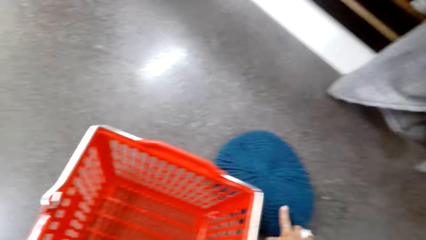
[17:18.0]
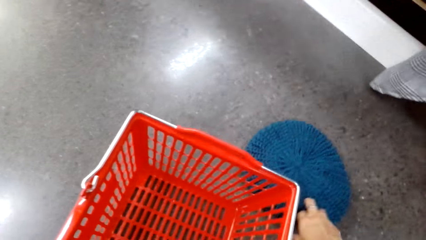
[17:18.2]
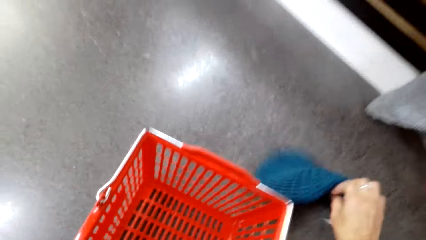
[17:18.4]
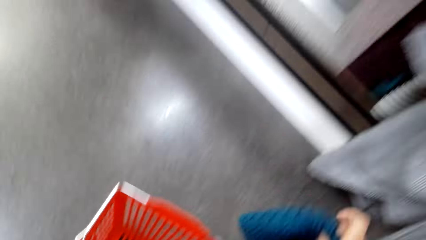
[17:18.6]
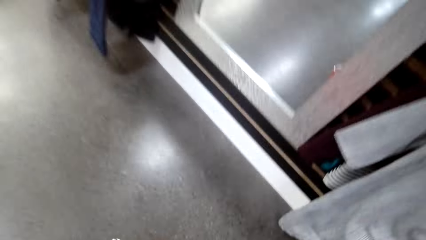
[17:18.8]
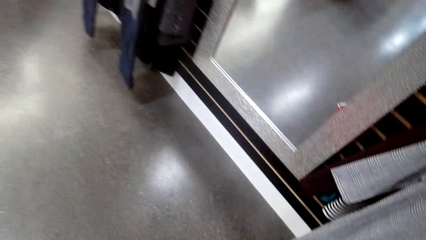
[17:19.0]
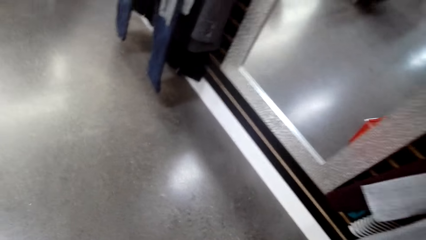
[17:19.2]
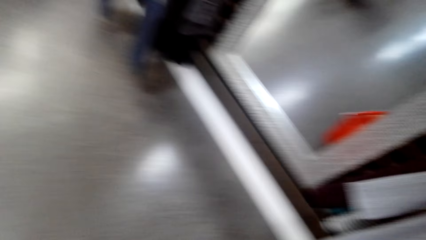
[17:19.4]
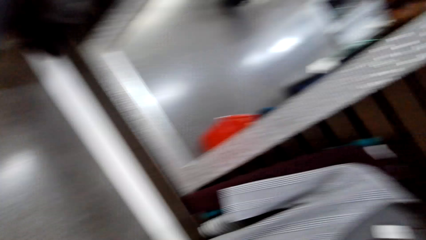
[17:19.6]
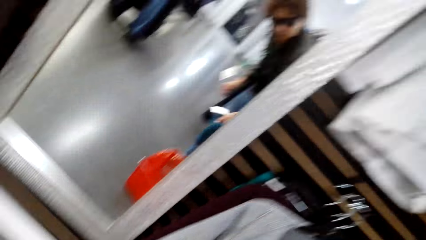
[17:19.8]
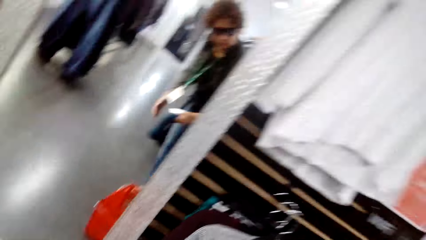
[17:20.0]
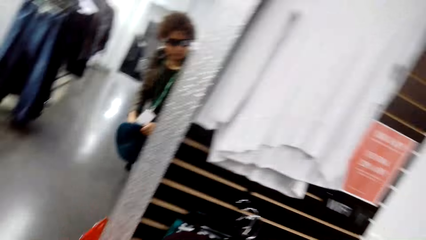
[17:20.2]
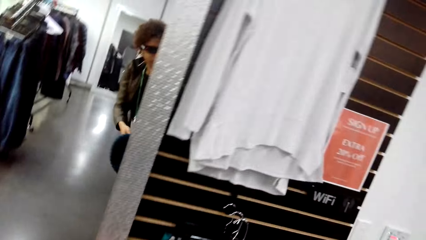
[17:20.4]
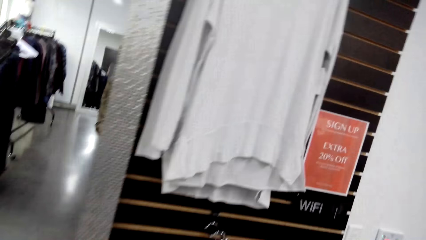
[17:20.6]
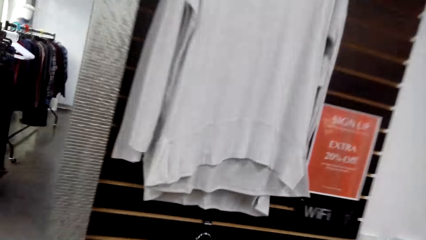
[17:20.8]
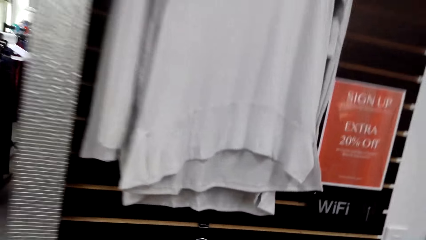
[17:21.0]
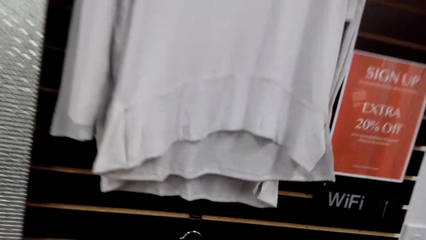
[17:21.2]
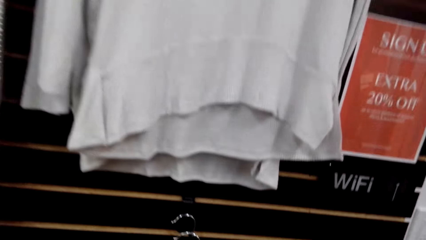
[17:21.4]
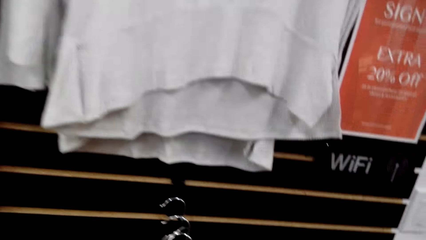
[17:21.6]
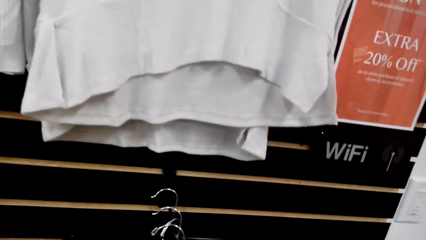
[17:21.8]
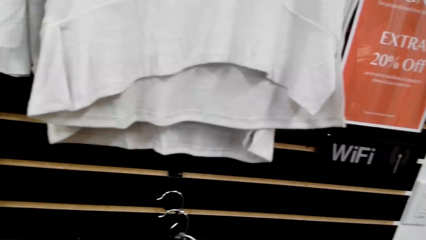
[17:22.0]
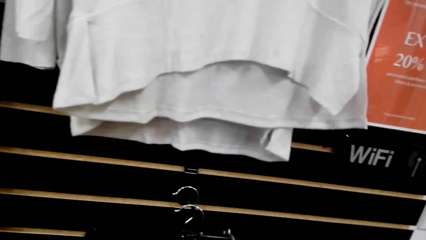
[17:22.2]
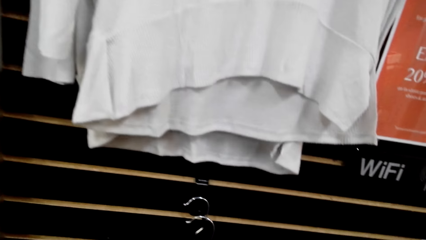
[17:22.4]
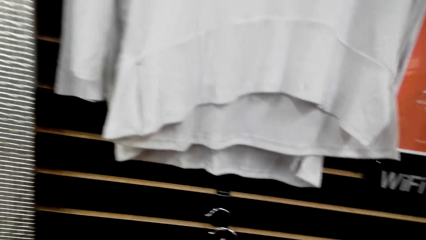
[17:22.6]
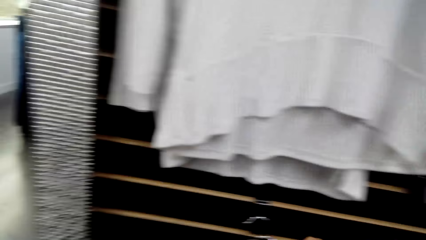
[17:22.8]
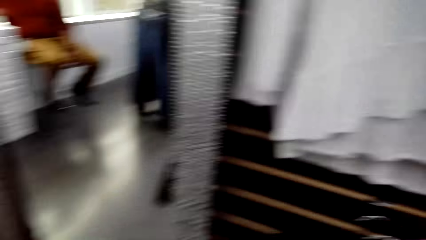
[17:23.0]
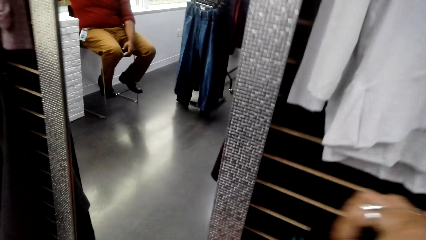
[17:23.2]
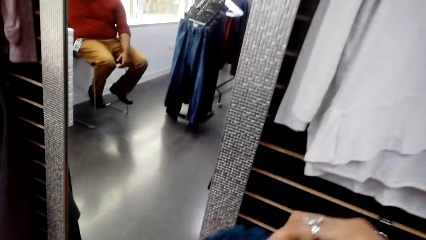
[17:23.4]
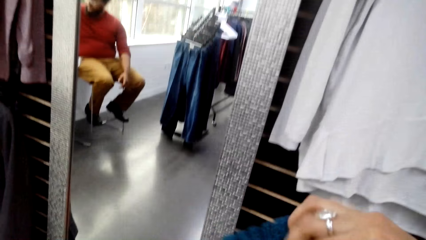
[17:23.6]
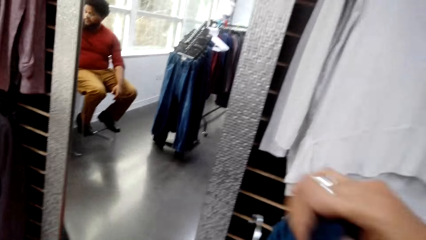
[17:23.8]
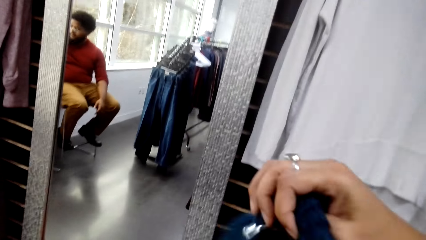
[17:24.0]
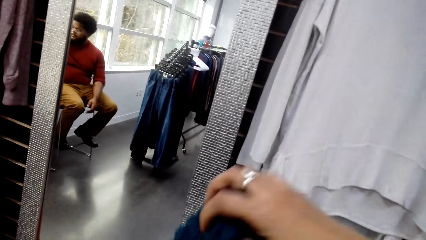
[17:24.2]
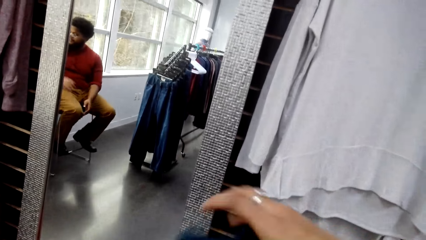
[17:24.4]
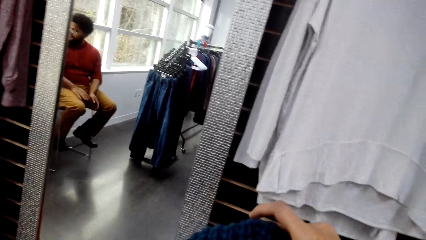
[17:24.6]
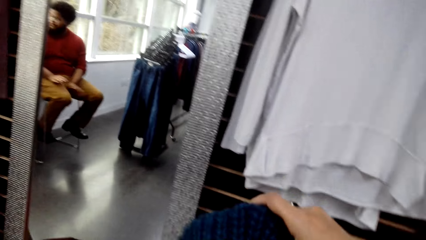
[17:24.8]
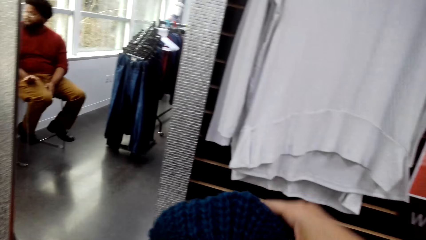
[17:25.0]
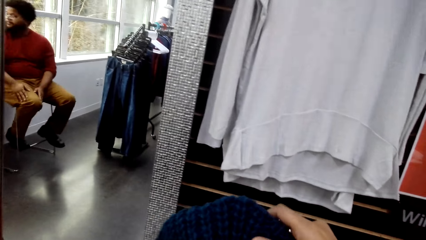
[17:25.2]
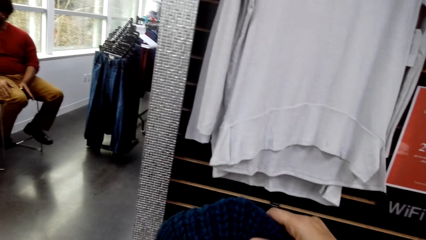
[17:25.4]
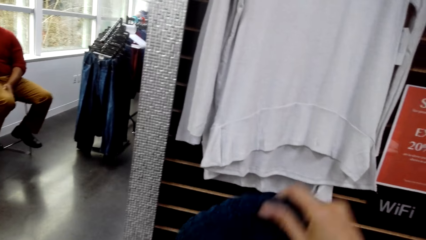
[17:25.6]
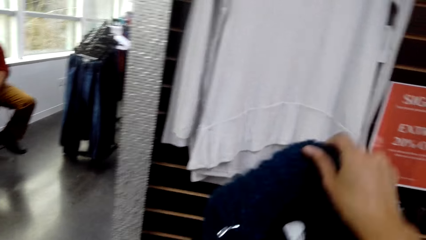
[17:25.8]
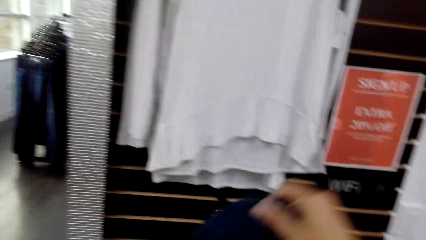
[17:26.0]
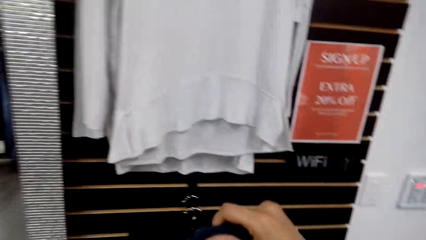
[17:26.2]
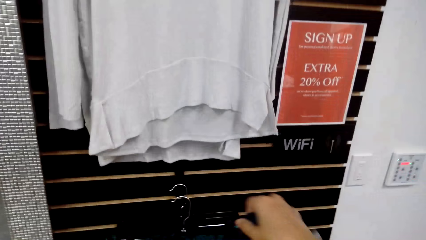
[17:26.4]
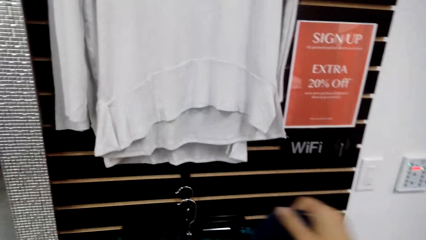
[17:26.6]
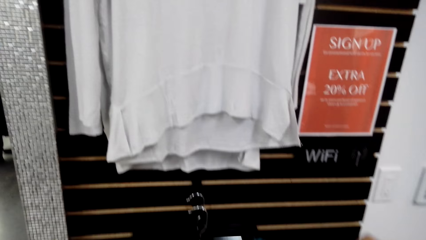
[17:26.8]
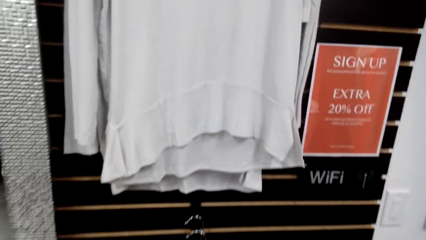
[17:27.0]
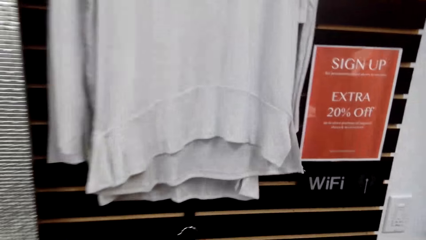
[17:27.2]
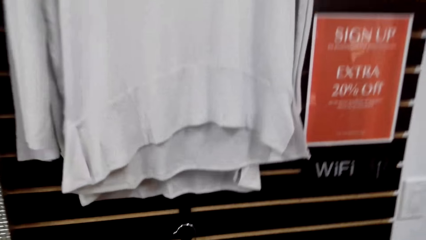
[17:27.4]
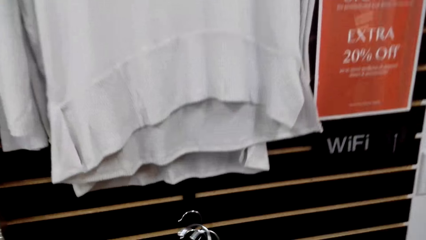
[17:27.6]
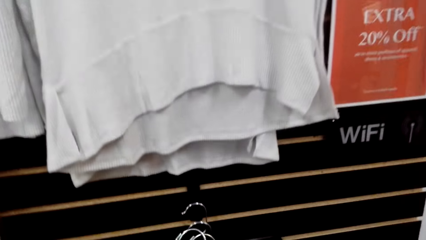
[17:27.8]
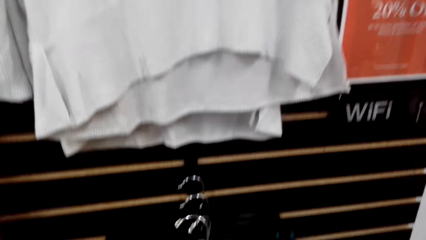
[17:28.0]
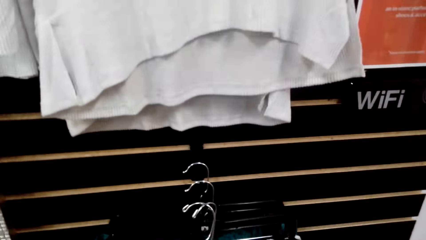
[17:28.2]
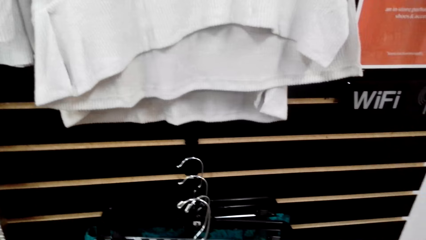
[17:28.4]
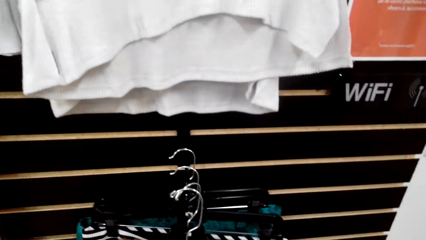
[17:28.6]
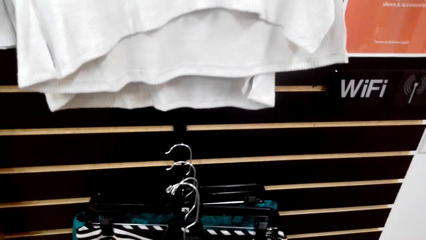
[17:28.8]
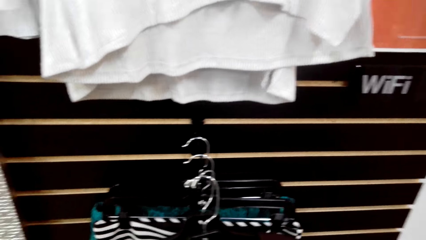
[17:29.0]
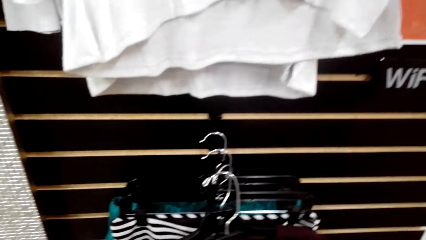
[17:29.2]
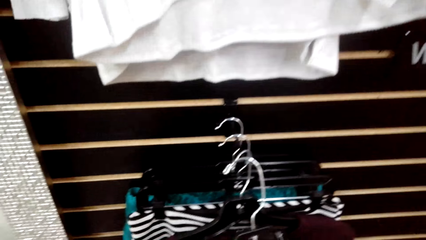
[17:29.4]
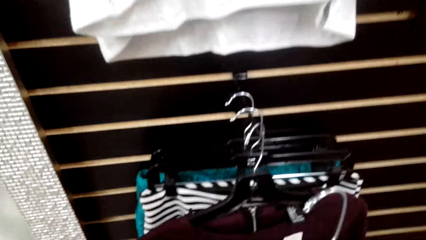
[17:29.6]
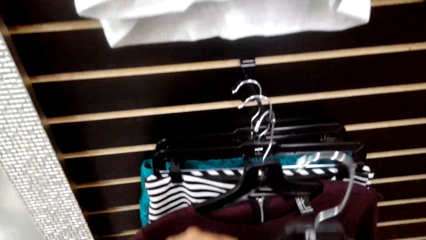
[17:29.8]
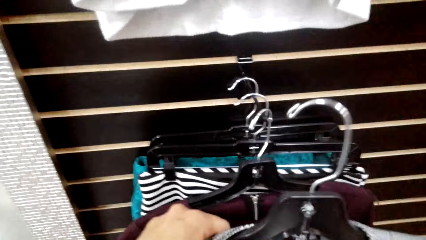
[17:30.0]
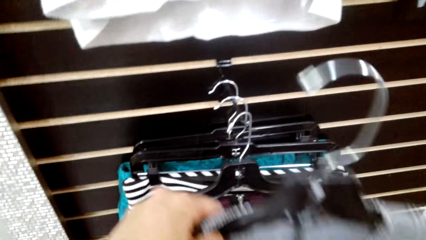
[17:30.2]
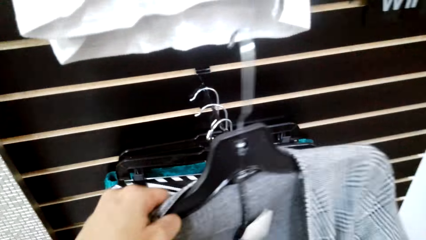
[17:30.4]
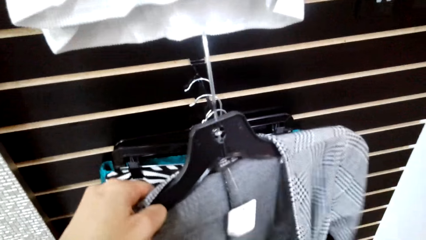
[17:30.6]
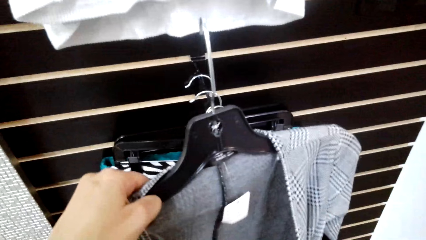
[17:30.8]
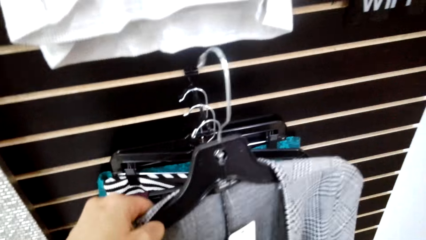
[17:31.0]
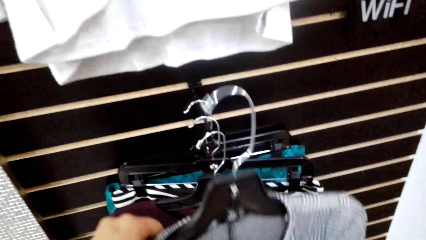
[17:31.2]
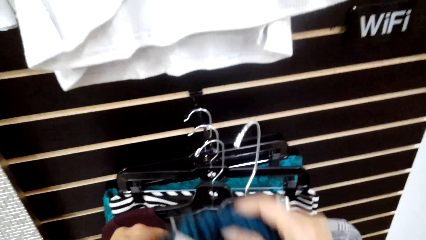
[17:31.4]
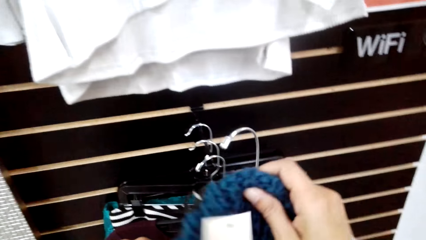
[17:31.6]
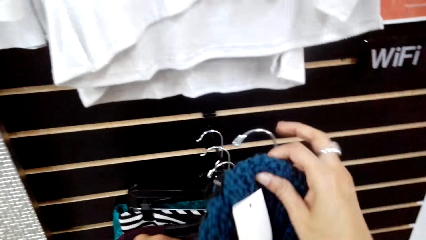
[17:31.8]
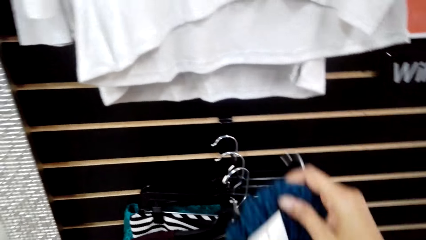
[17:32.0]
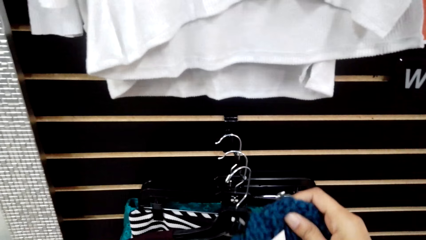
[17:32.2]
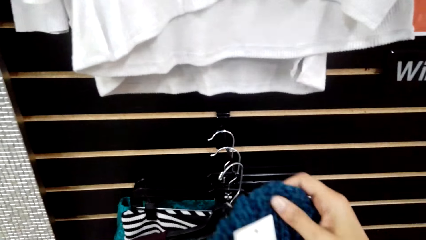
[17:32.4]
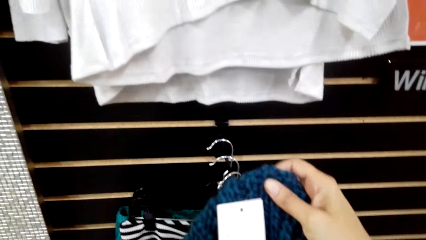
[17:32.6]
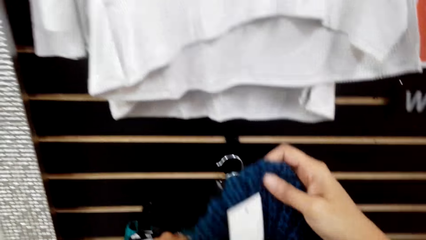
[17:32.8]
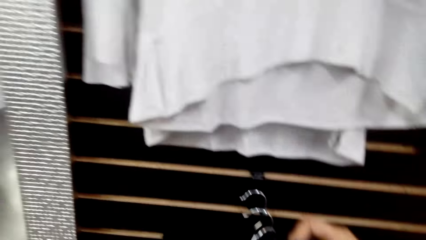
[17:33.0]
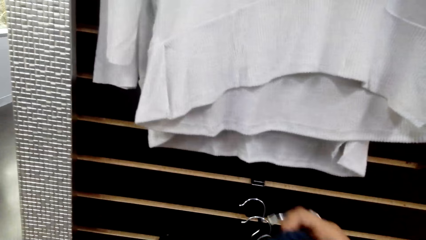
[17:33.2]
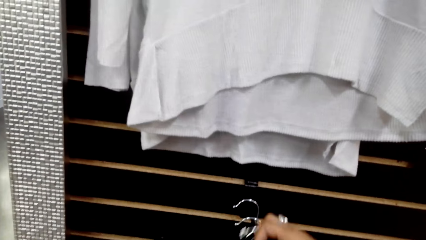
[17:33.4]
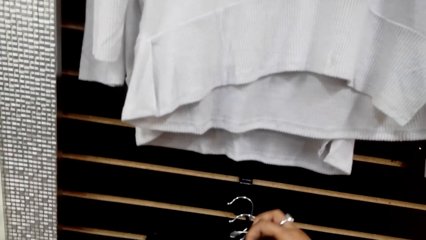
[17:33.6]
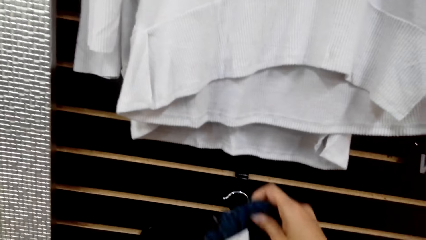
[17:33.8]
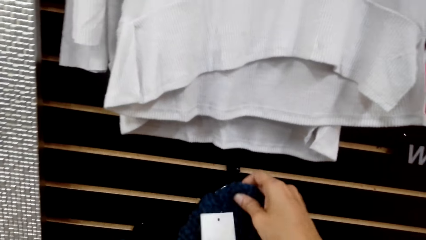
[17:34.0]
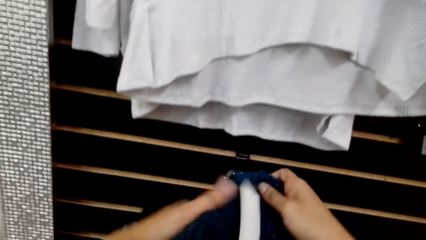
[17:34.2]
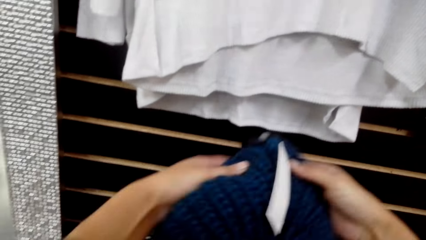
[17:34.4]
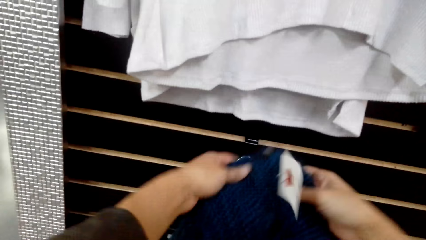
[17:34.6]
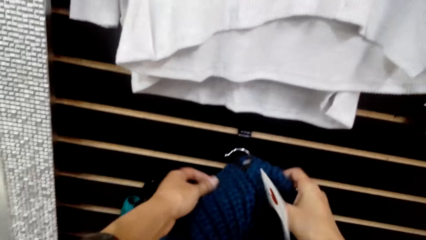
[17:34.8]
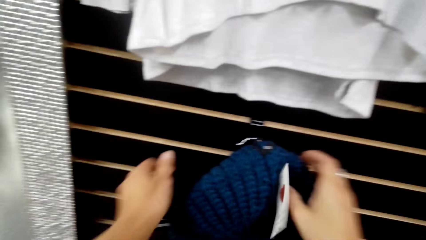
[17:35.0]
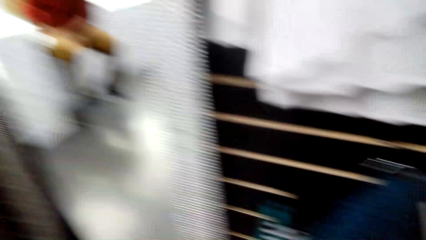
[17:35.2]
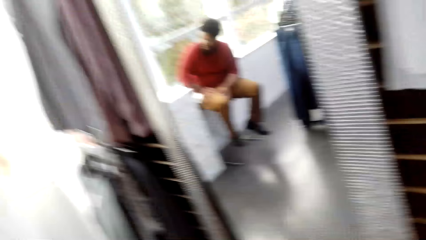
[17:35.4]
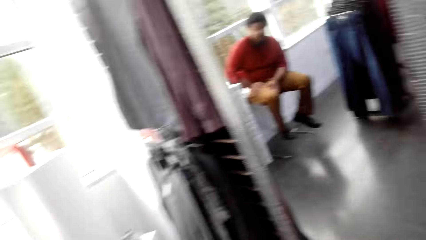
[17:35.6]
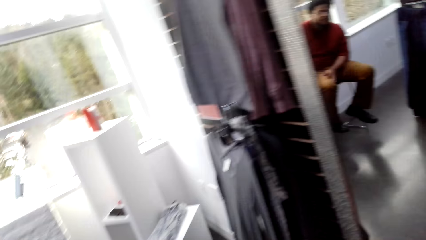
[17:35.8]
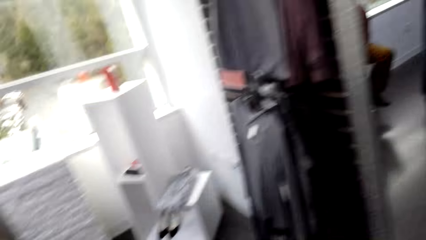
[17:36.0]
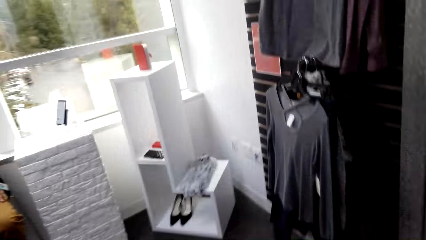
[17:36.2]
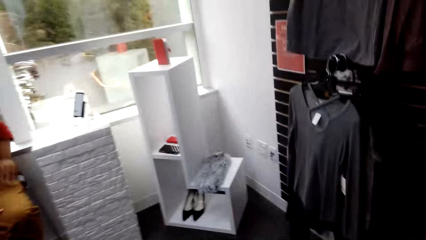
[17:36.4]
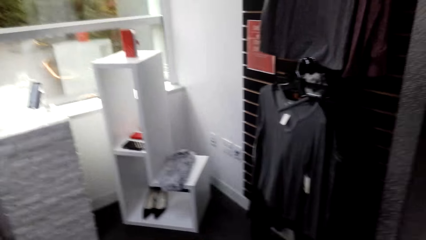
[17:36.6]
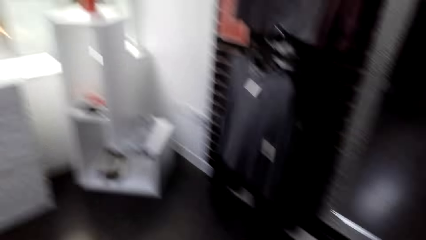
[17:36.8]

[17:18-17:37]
The camera wearer looks around. They pick up the knitted beanie. They look around. They hang the cloth. They hold the cloth. They hang the cloth. They examine the blazer coat. They hold the cloth. They look around. They place the knitted beanie on the hanging rack. They walk in the room.
